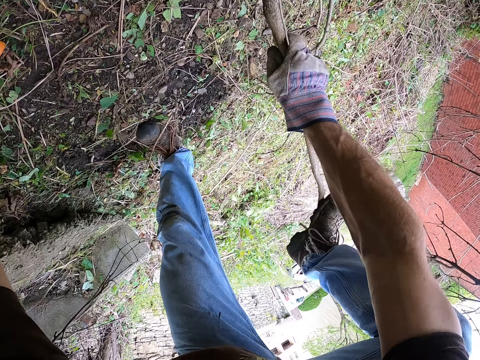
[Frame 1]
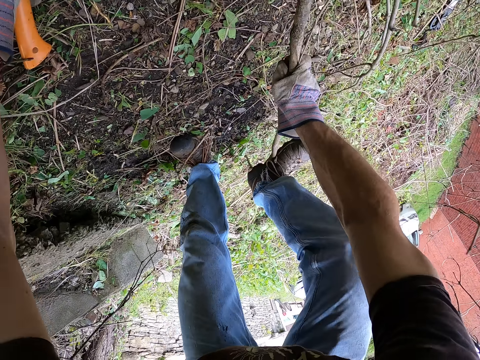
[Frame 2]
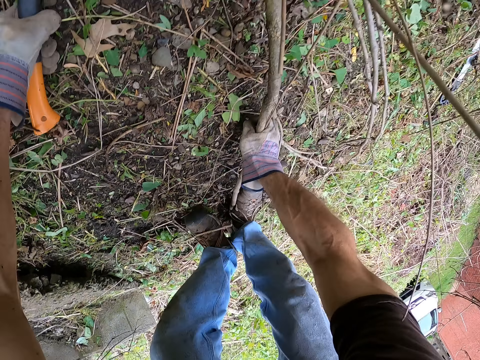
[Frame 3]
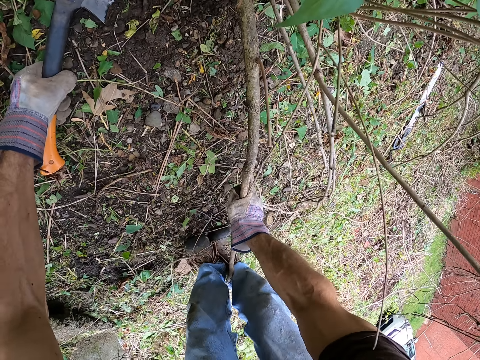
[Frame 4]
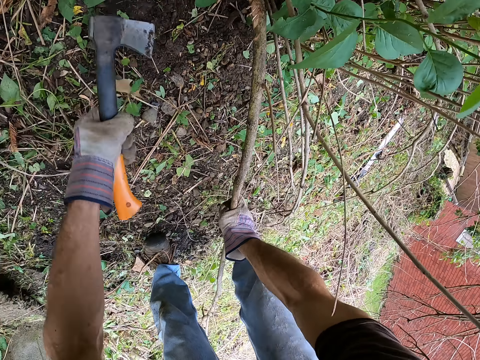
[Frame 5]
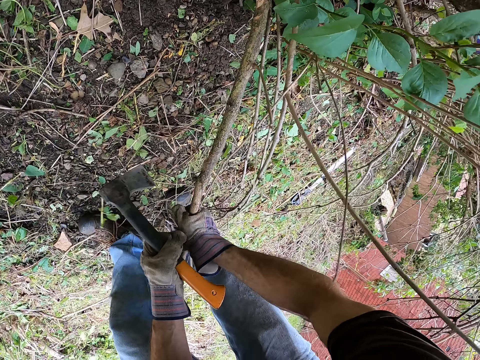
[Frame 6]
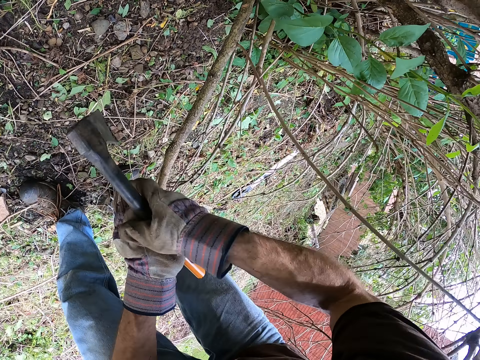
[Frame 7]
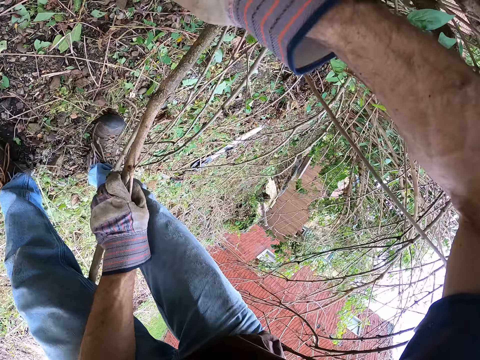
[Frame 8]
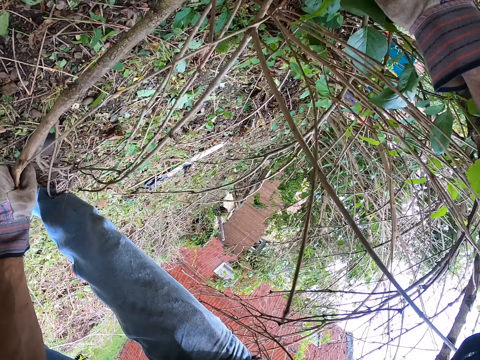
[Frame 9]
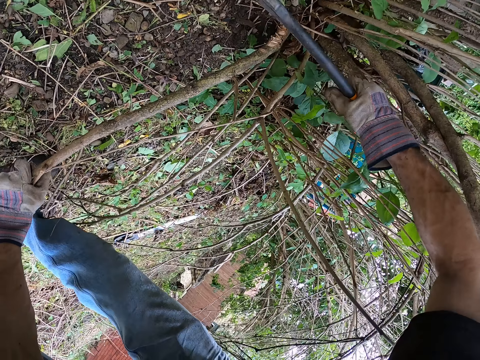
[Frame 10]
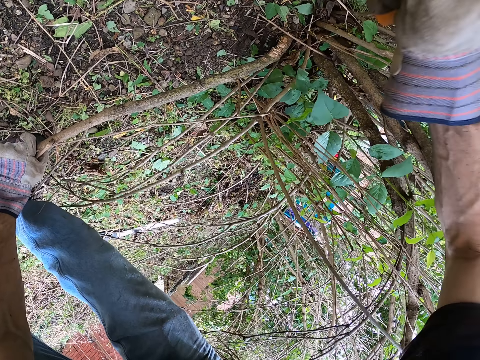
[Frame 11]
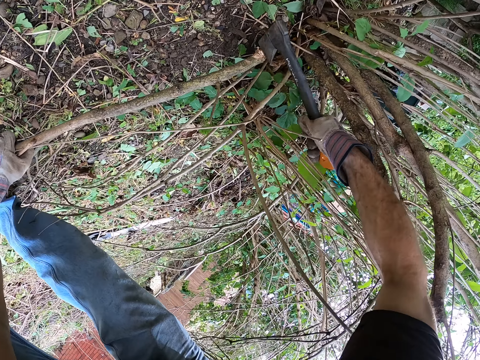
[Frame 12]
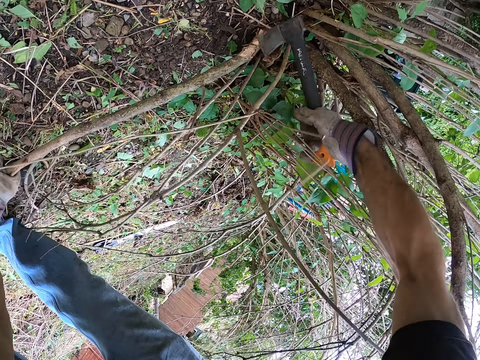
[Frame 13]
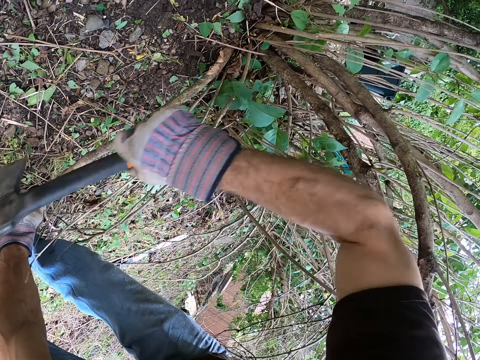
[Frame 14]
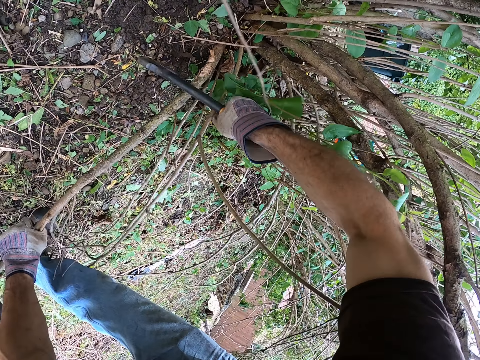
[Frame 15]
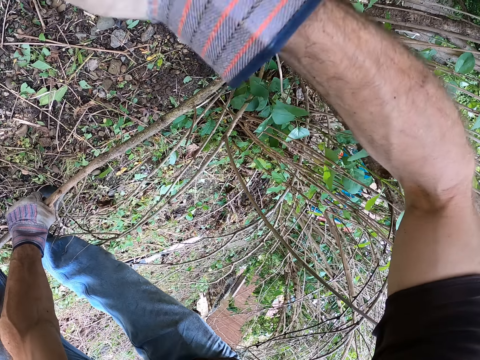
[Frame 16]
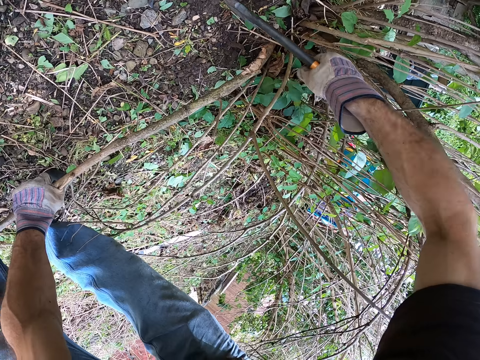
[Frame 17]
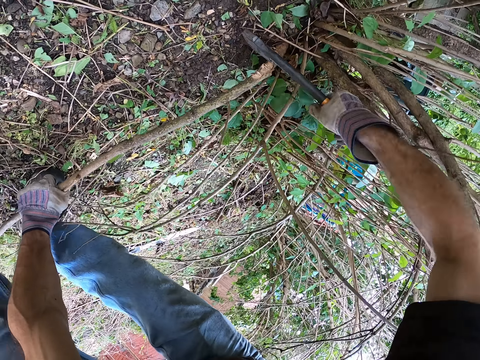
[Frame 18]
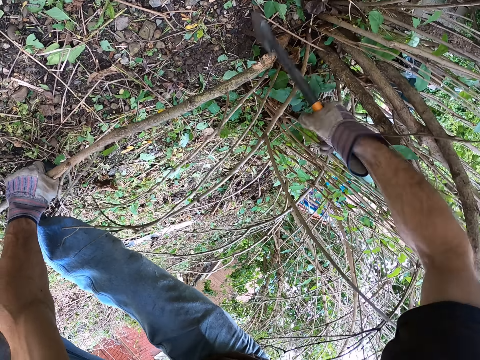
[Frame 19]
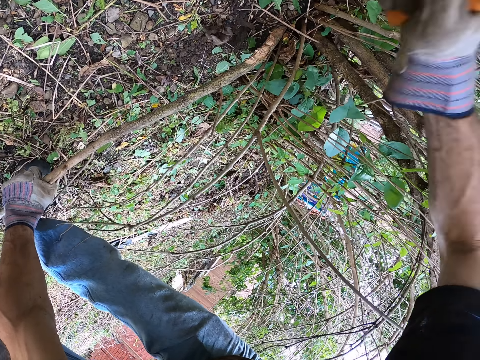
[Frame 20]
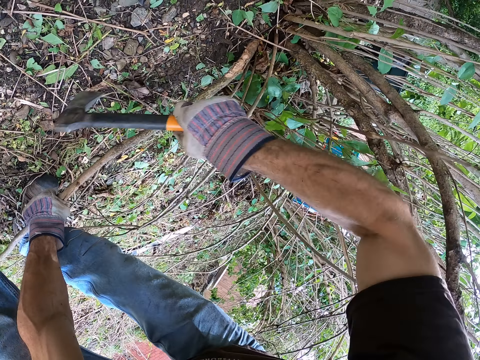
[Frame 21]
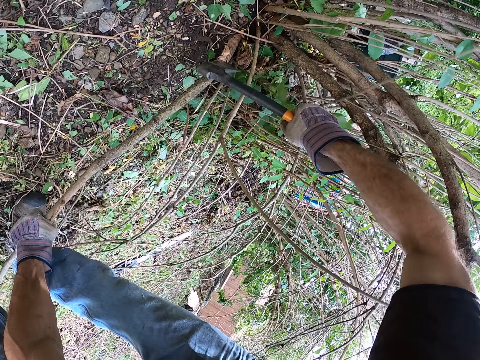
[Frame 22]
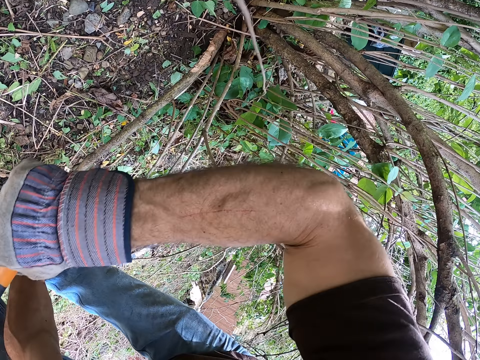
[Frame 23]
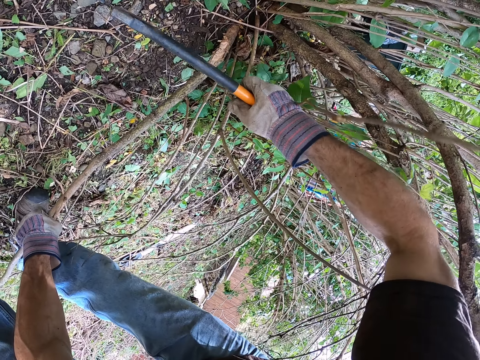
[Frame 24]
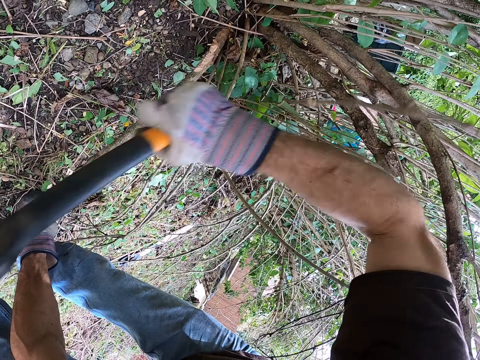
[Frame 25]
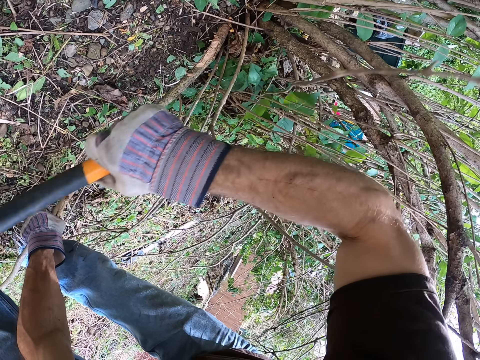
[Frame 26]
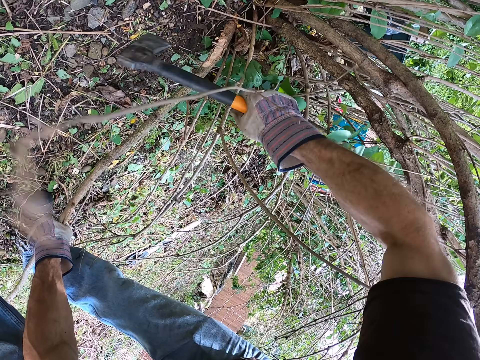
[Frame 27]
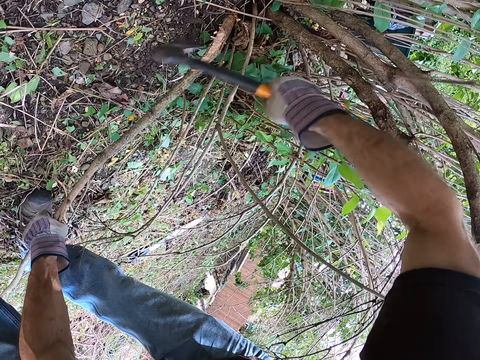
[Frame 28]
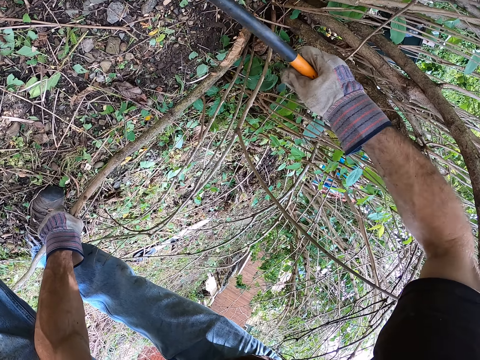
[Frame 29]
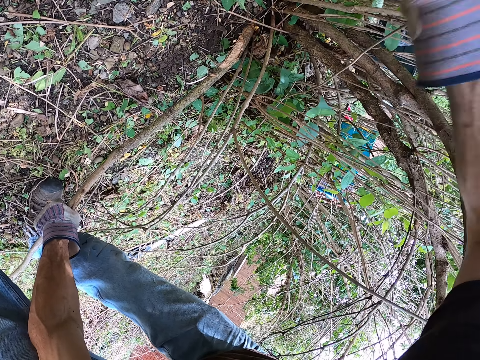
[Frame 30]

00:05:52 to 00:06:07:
The camera wearer steps on the plant. He passes the axe to his right hand. He holds the fourth dried branch down with his left hand. He cuts the fourth dried branch with the axe in his right hand.

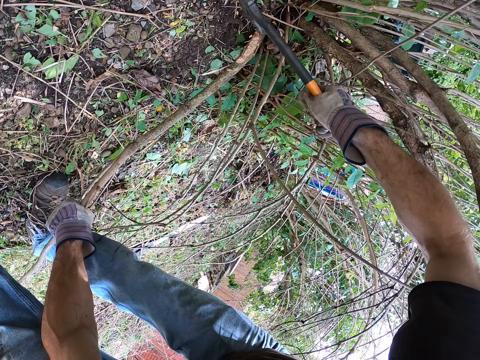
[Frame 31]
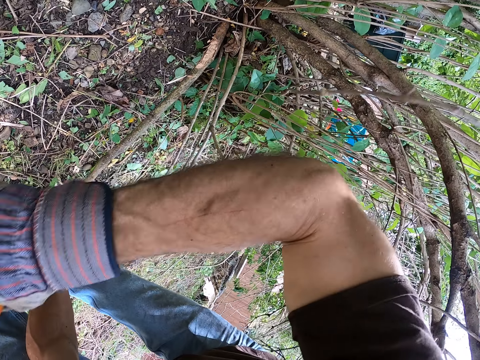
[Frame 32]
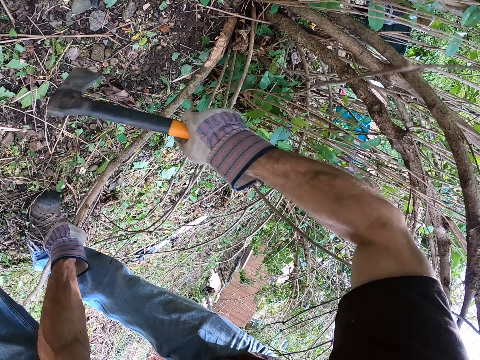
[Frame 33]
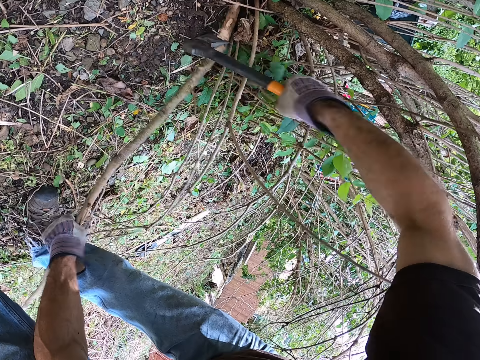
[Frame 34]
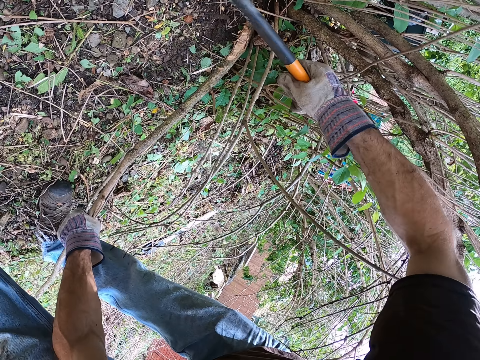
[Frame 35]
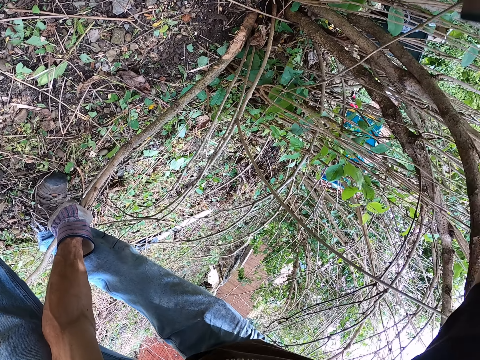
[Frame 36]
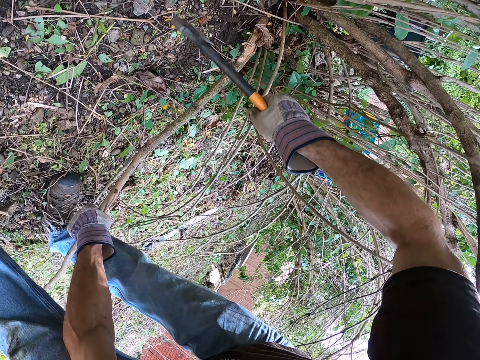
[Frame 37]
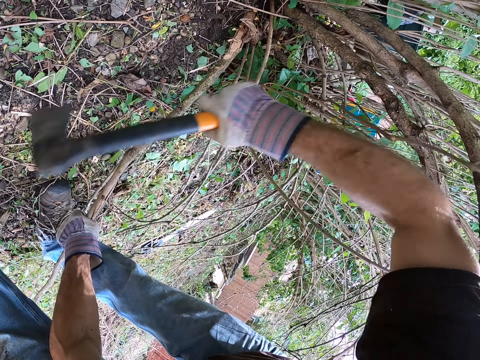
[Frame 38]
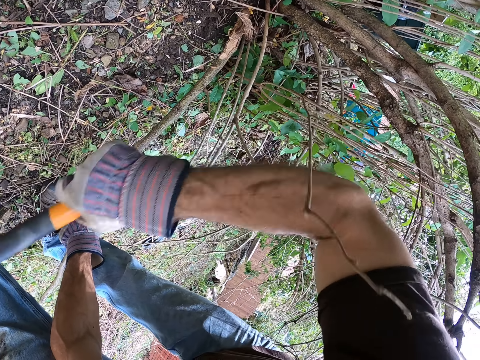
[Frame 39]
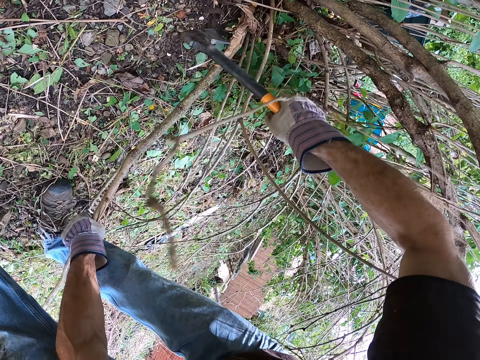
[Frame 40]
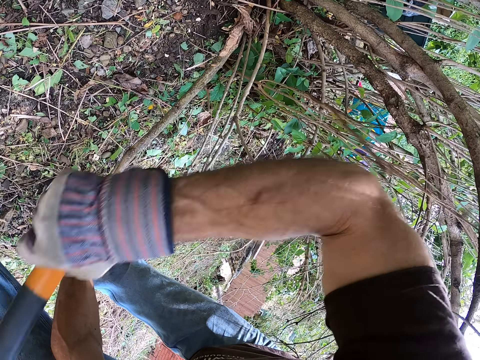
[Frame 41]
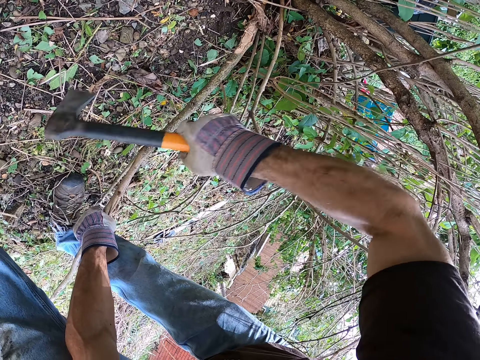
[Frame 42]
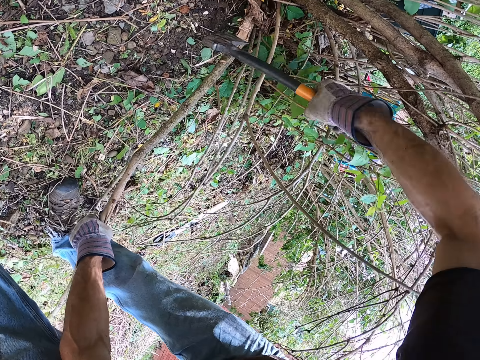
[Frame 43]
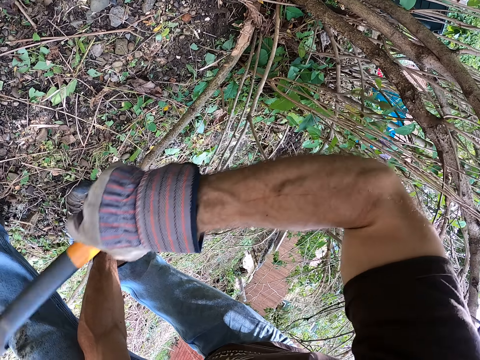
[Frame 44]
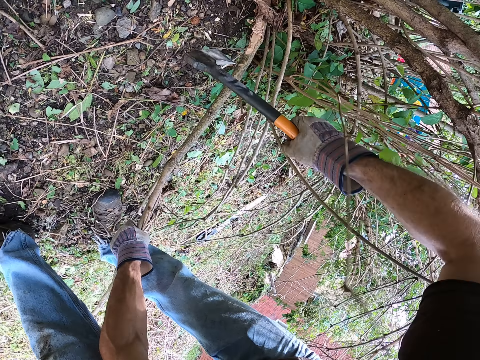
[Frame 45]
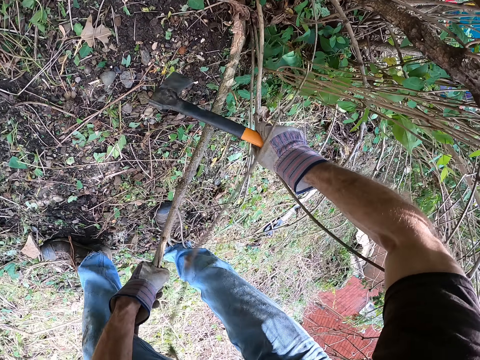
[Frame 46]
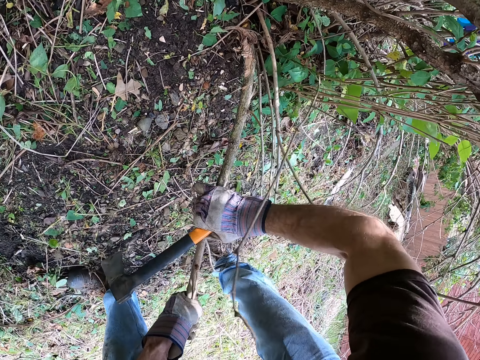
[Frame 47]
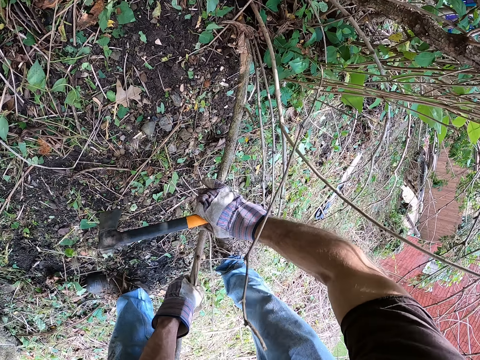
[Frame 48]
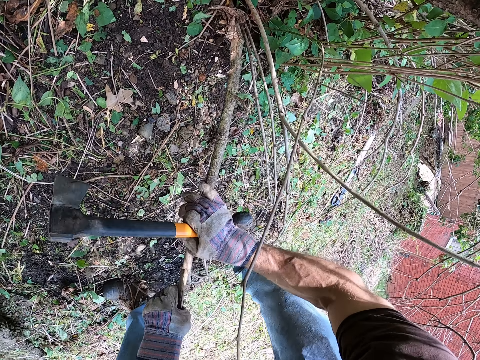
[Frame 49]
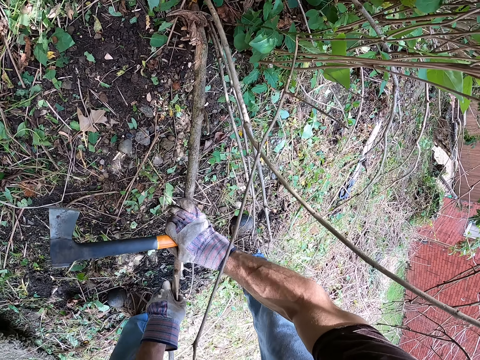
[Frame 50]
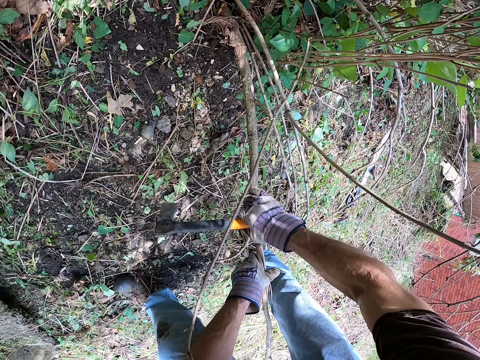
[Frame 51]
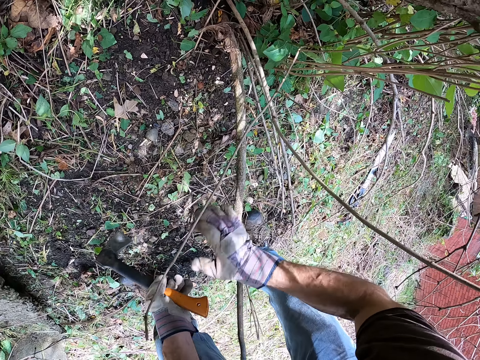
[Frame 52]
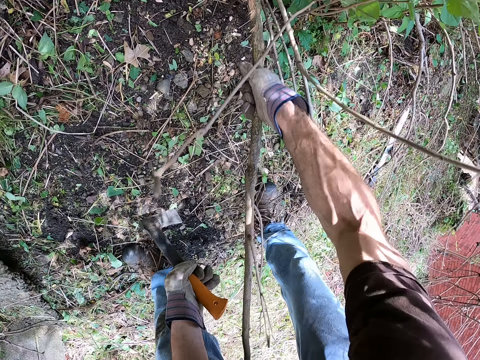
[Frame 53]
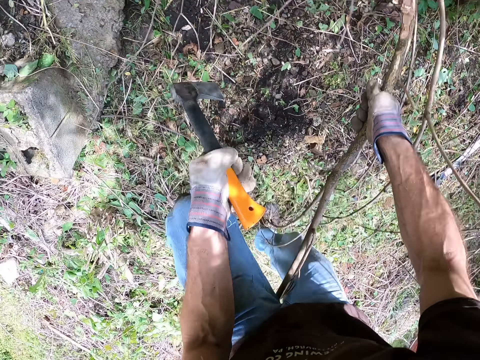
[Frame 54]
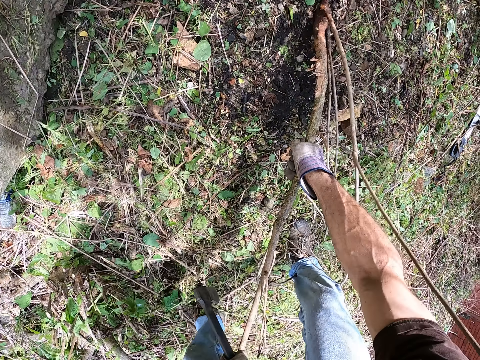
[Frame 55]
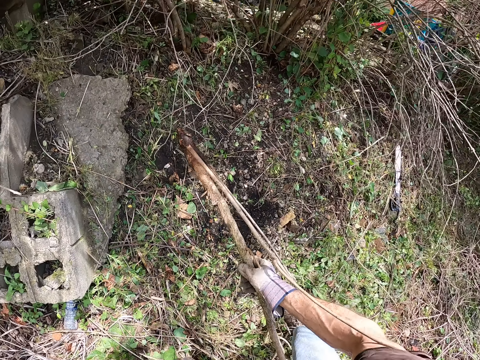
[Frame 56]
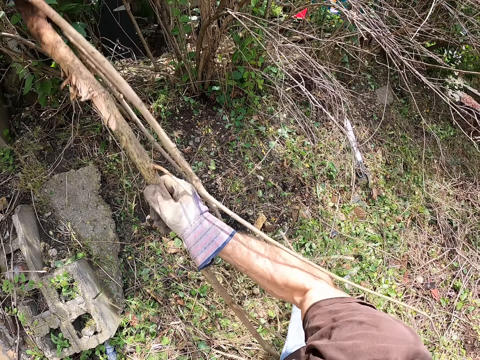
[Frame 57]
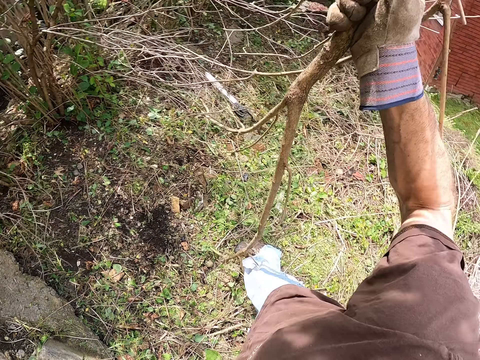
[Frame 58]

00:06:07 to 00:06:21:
The camera wearer holds the fourth dried branch with his hands. He twists the plant. He passes the axe to his left hand. He pulls out the fourth dried branch from the ground with his right hand.
